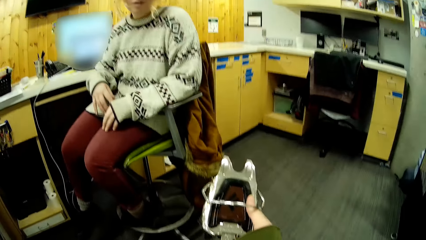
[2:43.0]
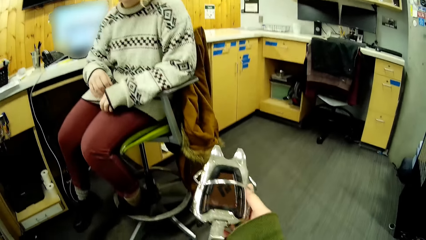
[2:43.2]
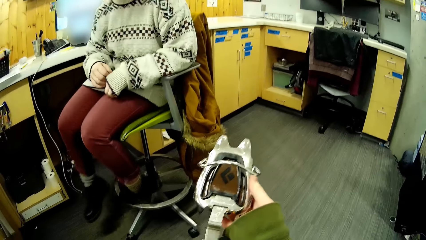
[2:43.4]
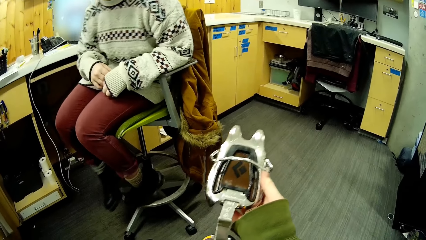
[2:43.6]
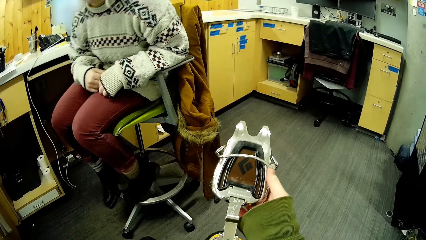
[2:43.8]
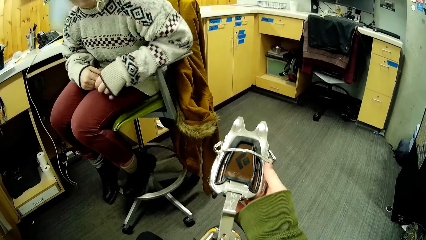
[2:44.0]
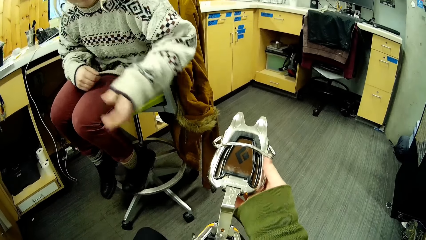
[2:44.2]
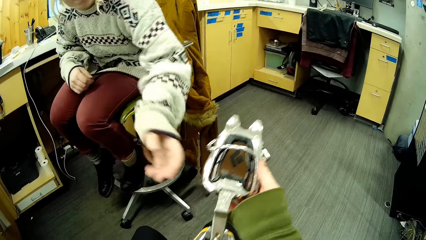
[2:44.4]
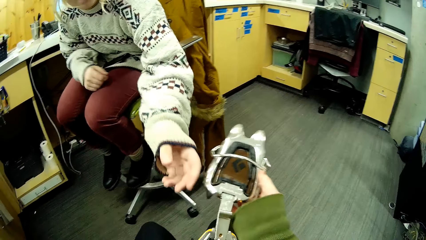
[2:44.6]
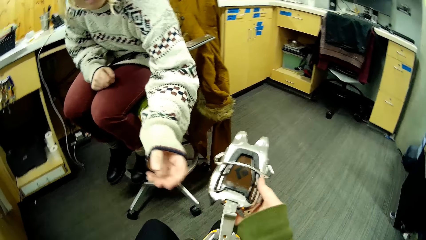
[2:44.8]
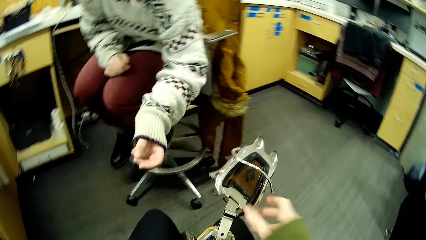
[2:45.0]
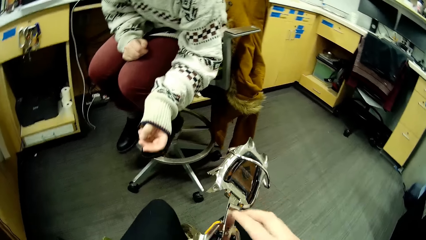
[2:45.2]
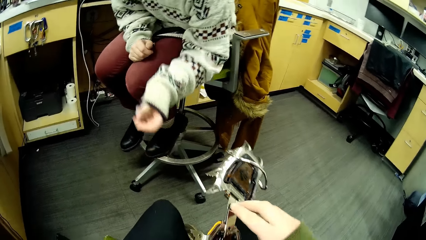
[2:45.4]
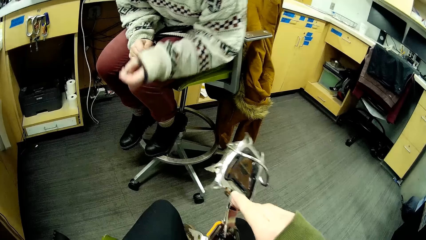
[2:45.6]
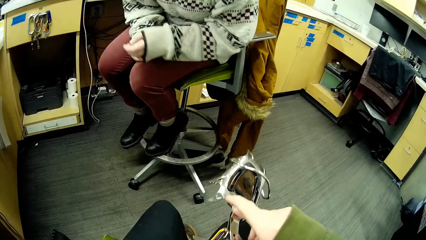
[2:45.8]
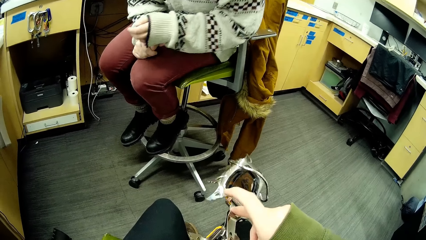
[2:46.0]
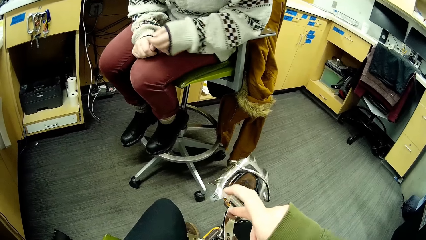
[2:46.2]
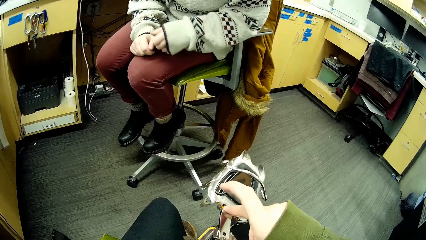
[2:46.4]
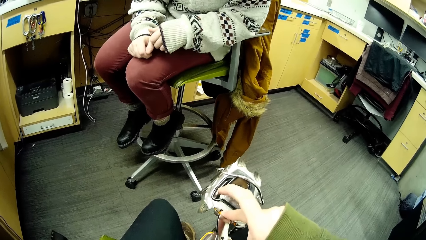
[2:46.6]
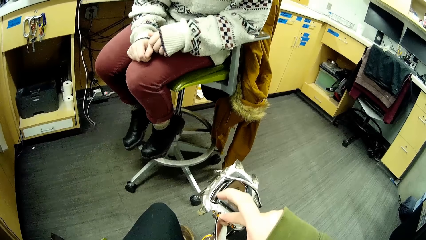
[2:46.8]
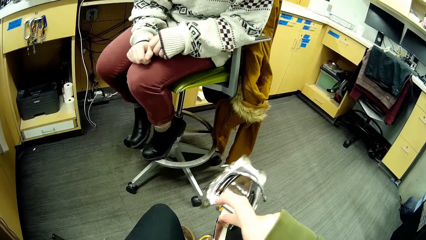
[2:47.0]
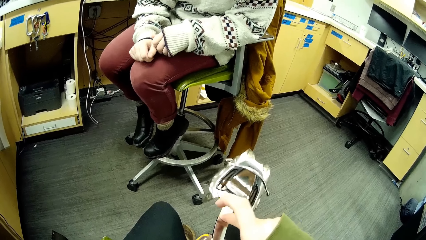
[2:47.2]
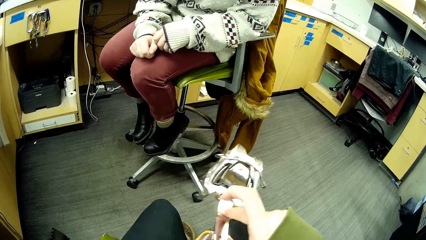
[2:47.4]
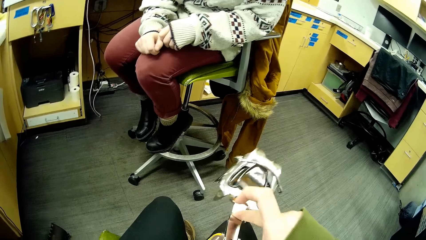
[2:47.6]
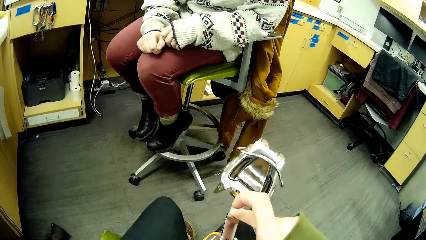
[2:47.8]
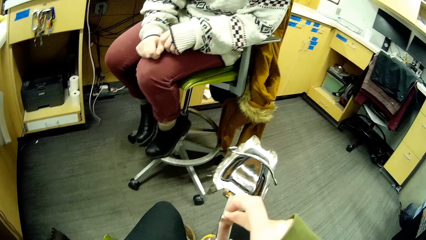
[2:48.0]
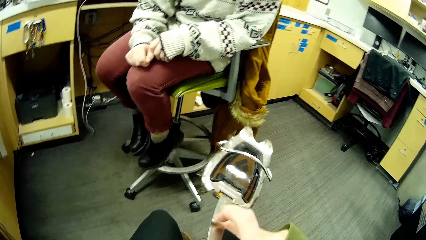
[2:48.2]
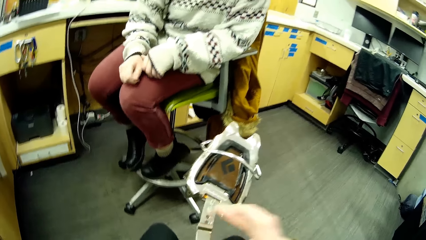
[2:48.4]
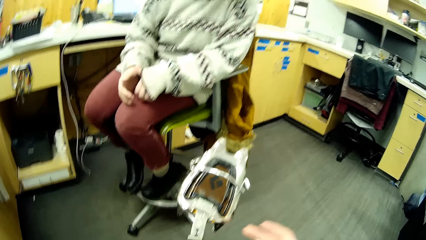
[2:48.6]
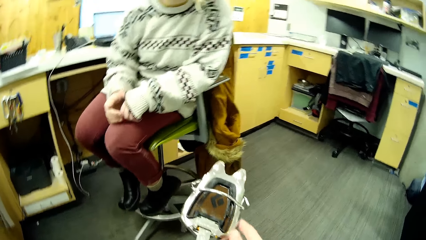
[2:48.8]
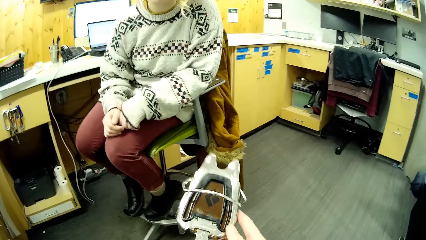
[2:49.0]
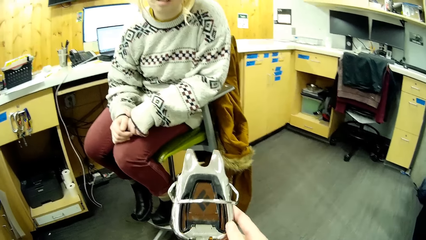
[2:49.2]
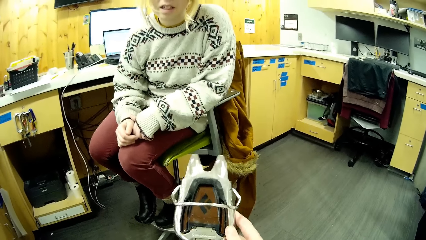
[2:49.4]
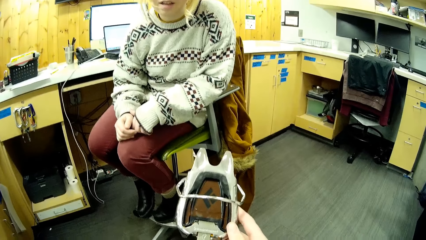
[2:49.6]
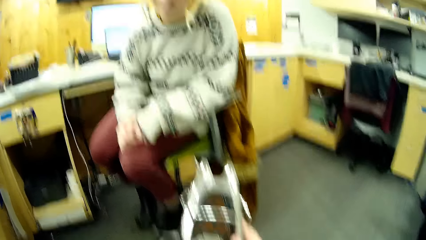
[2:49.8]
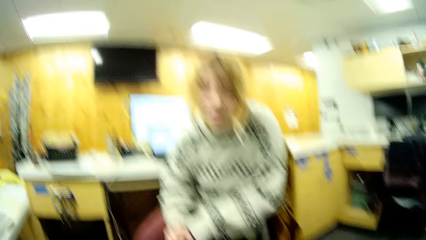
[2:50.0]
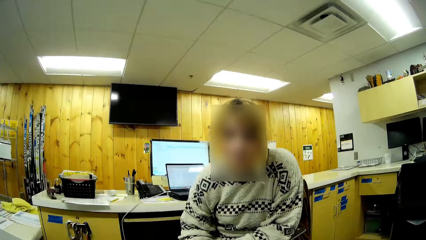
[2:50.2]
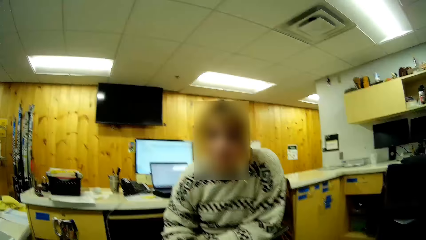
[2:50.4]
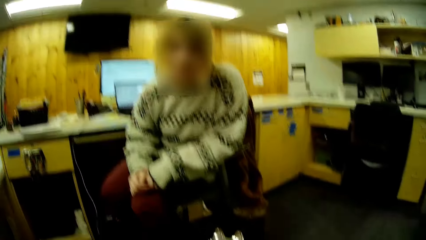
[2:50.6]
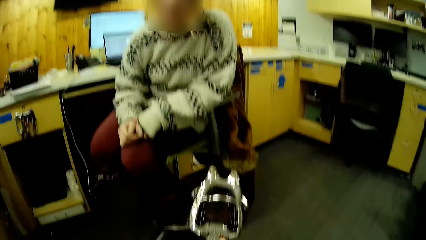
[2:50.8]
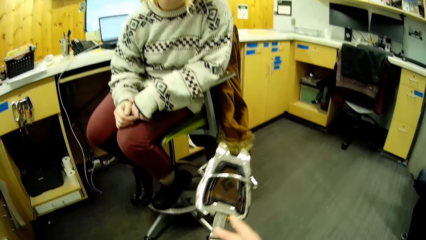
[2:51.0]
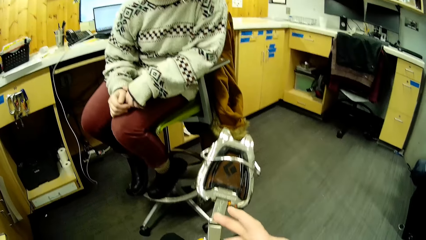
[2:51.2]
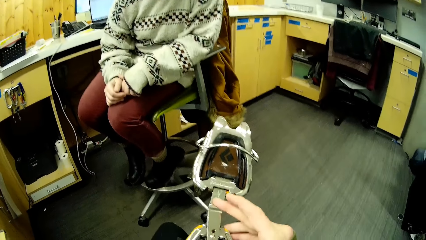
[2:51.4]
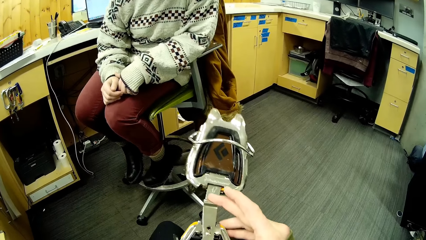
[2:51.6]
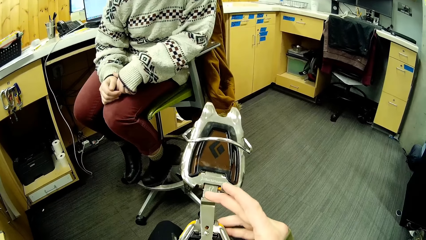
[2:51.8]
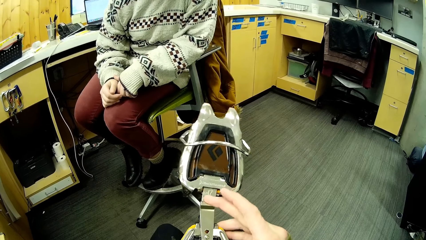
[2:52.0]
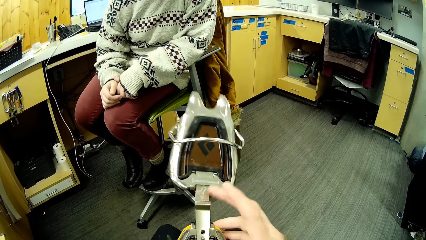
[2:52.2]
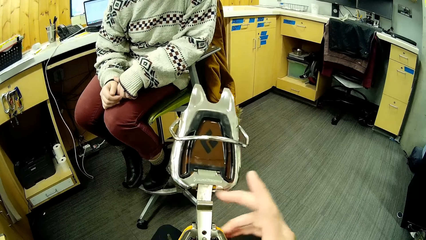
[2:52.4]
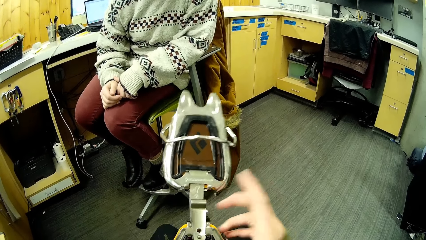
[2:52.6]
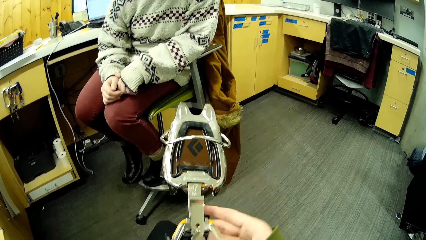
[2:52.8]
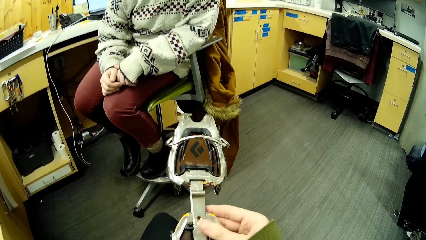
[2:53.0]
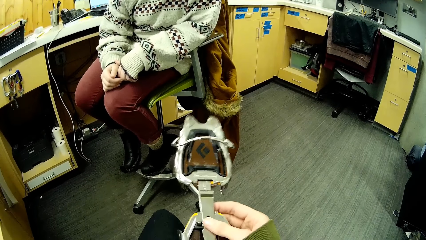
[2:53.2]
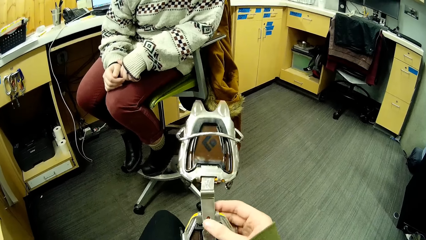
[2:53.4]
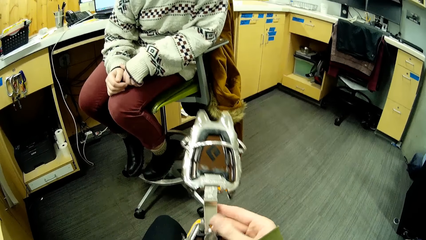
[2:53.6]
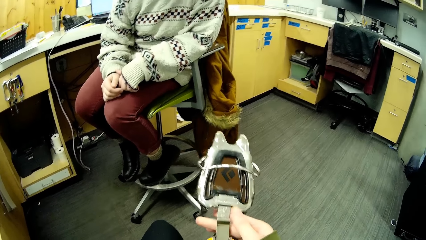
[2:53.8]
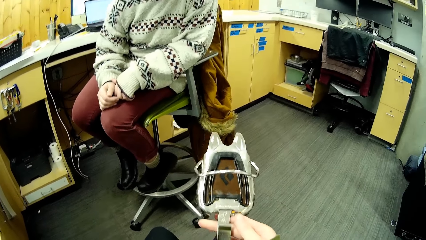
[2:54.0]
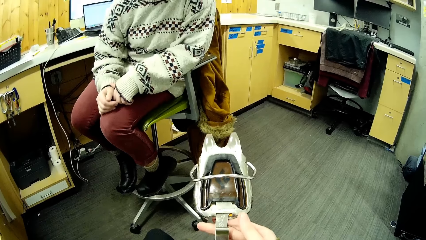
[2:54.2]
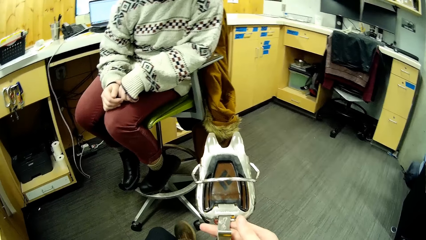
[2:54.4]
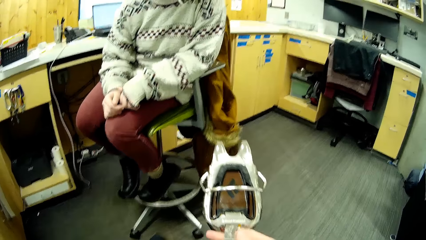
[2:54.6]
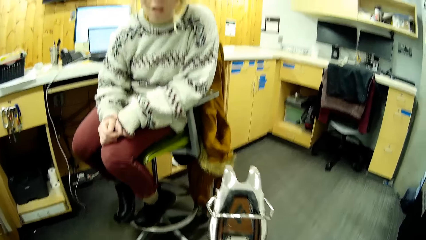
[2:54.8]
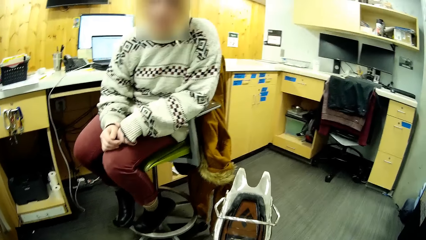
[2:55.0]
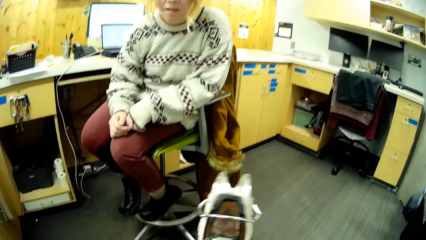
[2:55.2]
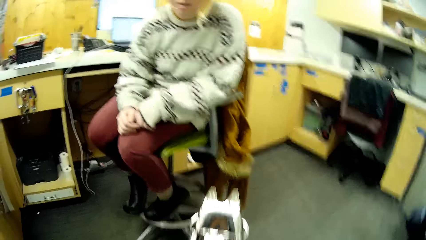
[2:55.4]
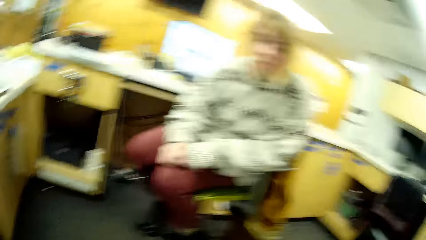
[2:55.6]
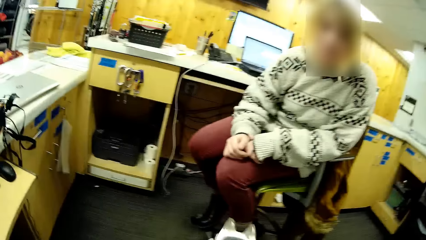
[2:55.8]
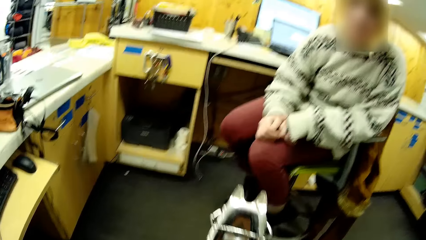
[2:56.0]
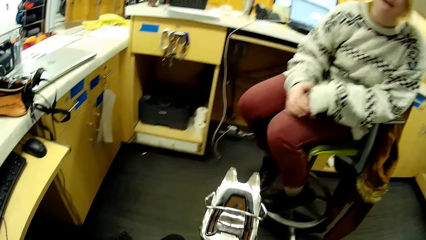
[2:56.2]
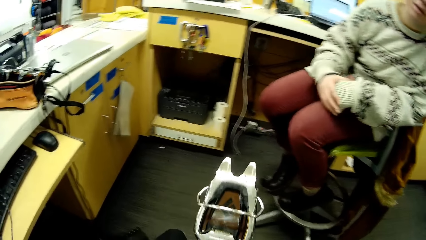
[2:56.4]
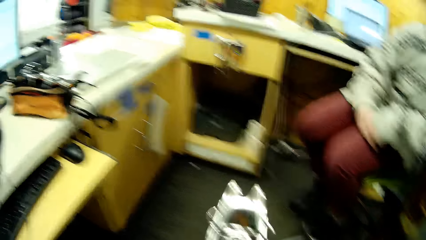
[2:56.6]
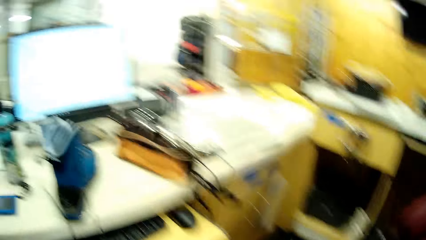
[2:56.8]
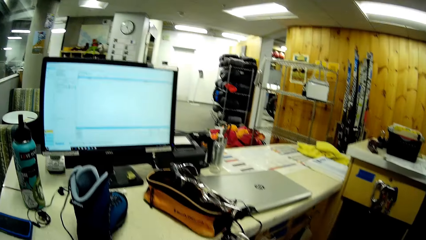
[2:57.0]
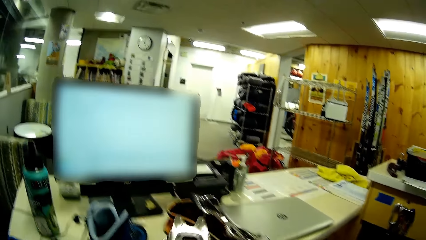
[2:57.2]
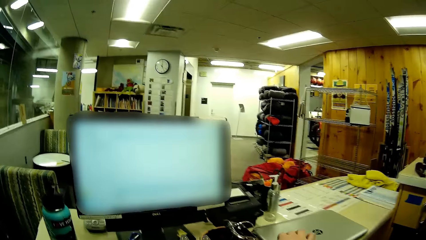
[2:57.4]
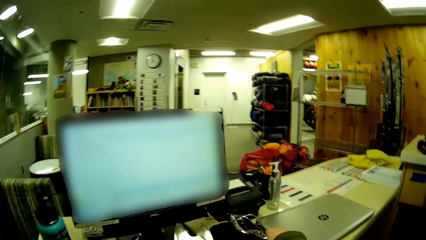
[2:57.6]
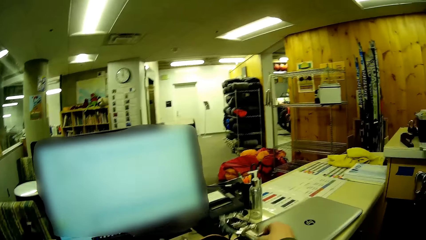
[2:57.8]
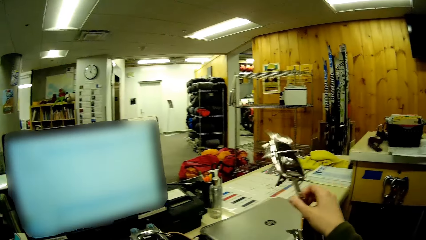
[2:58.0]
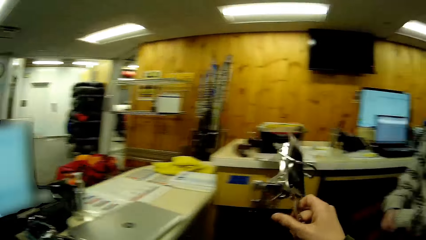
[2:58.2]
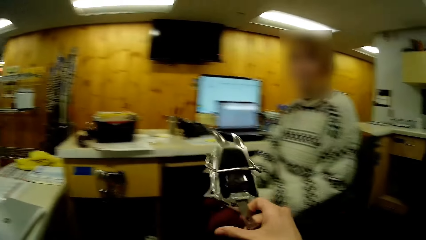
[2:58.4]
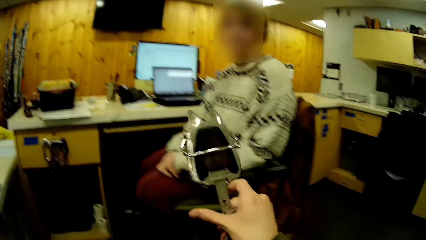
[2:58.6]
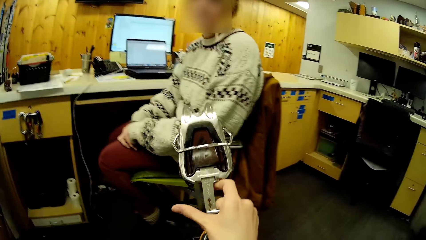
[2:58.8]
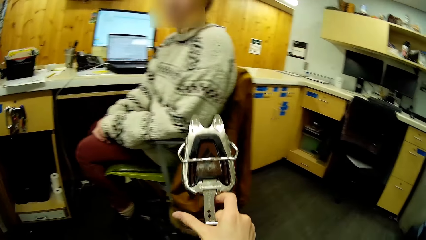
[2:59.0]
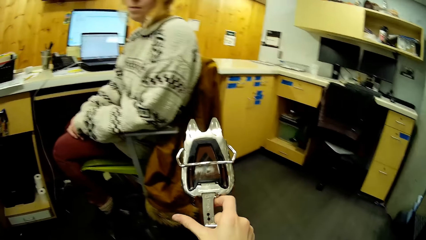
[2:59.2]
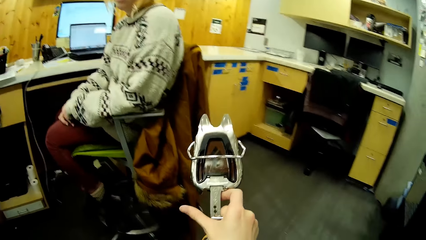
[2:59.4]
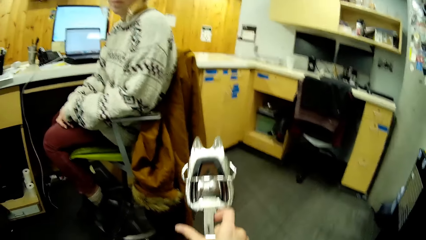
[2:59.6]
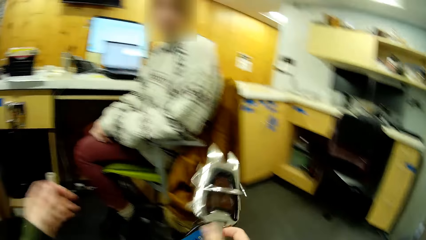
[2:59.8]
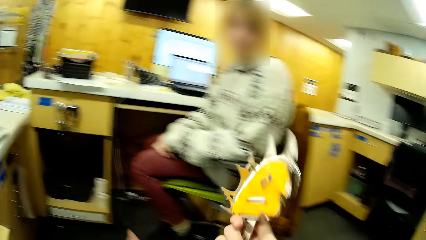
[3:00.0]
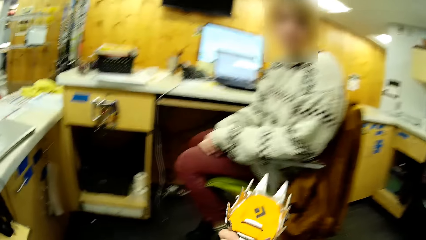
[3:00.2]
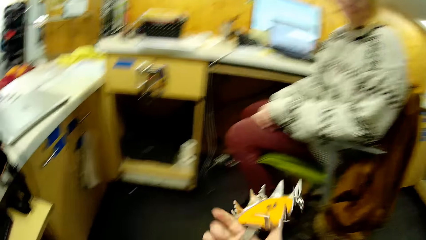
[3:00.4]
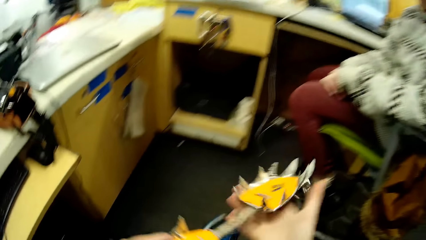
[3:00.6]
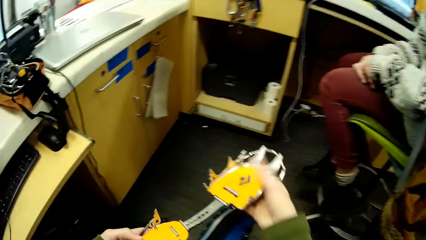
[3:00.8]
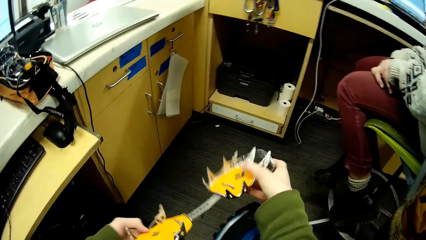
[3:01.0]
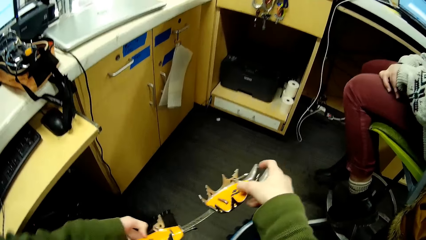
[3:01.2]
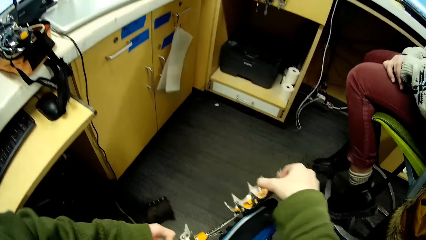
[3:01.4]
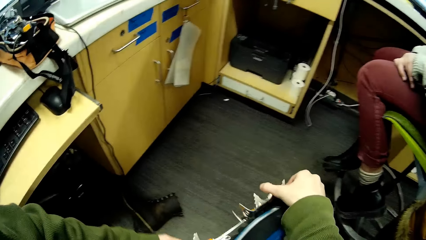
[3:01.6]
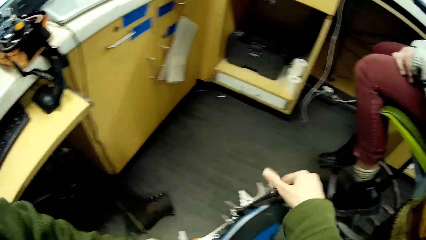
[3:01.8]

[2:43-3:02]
A woman stretches her hand and moves her hand. The camera wearer looks at the woman. They look at the laptop. They take an ice climbing tool. They look at something and turn something.
